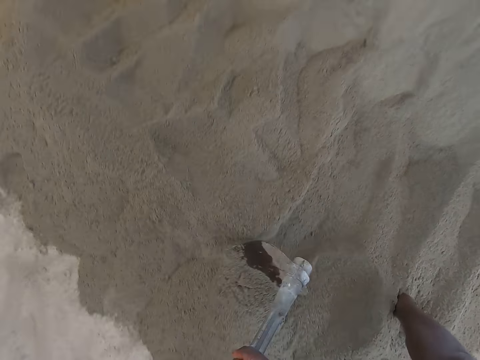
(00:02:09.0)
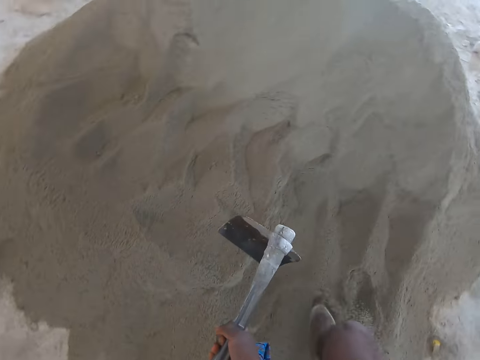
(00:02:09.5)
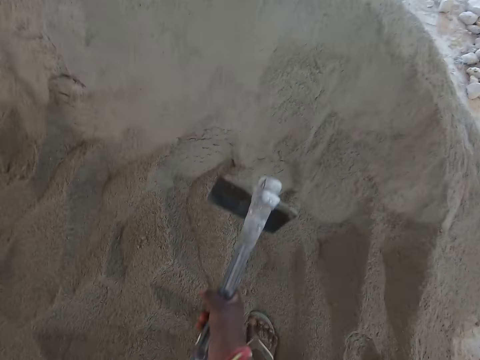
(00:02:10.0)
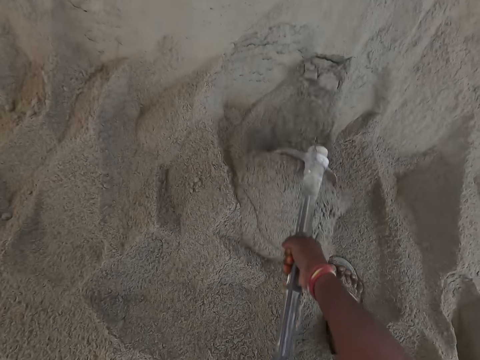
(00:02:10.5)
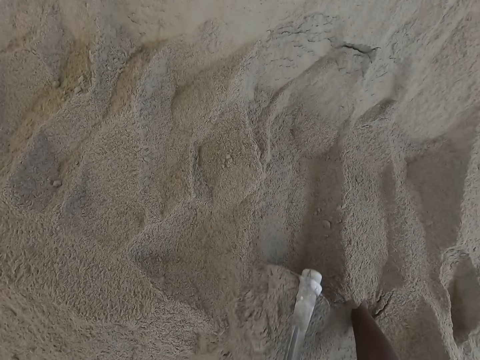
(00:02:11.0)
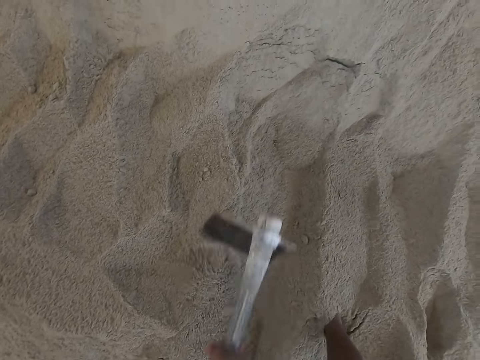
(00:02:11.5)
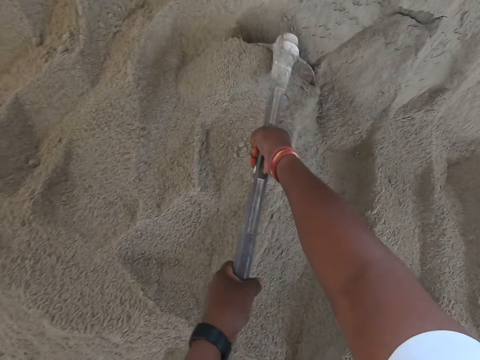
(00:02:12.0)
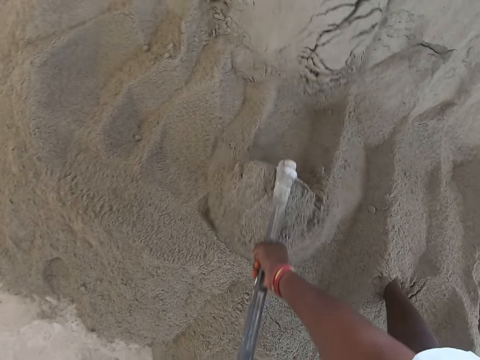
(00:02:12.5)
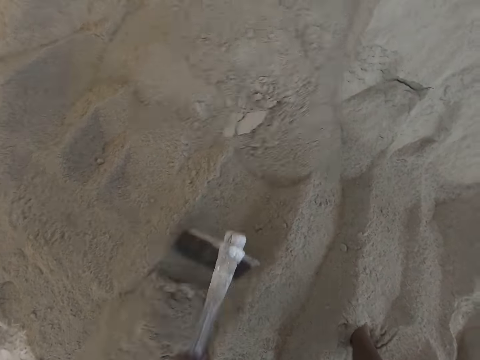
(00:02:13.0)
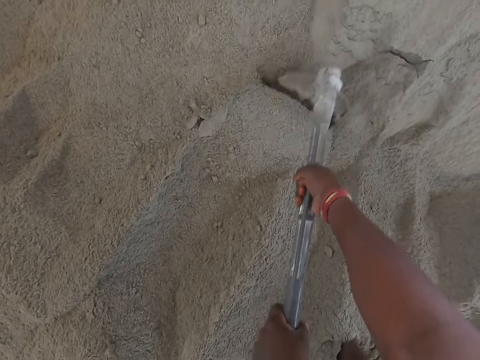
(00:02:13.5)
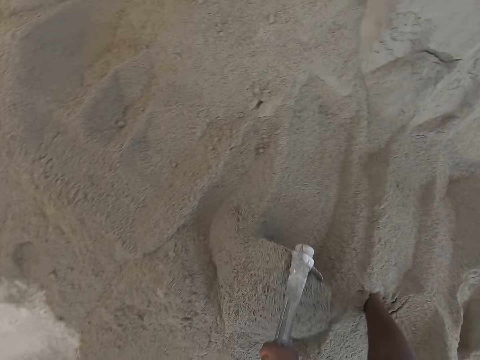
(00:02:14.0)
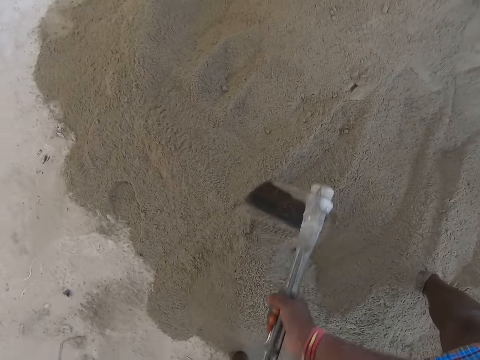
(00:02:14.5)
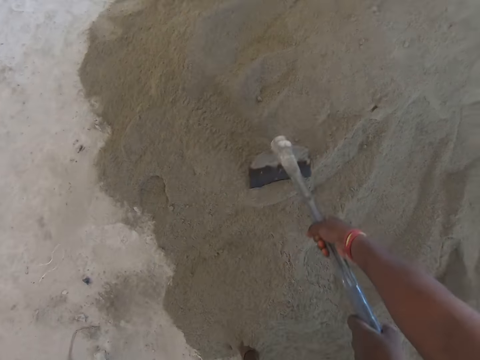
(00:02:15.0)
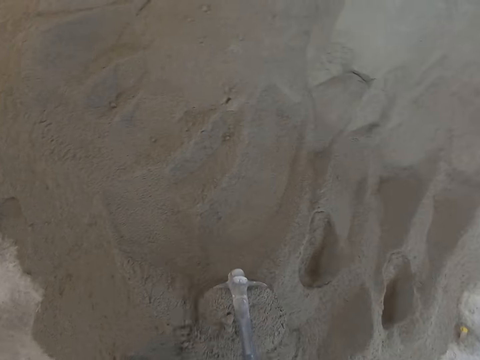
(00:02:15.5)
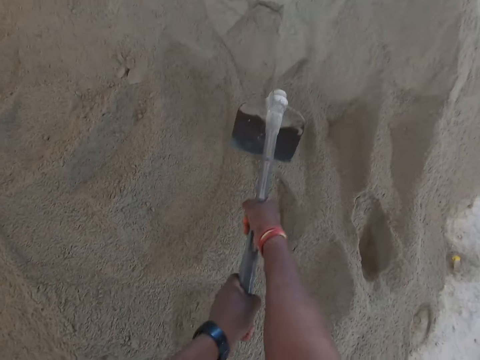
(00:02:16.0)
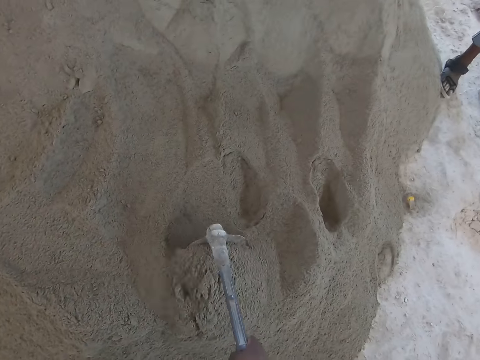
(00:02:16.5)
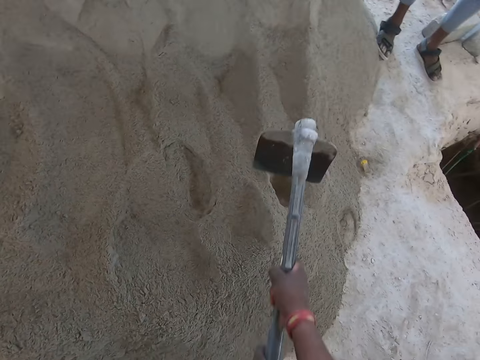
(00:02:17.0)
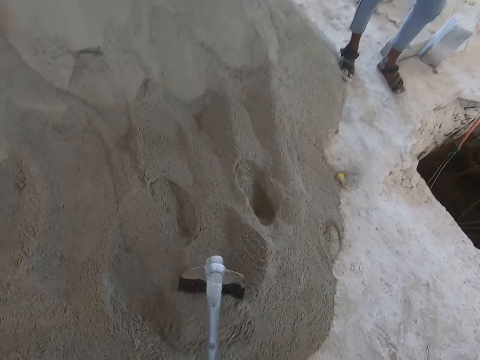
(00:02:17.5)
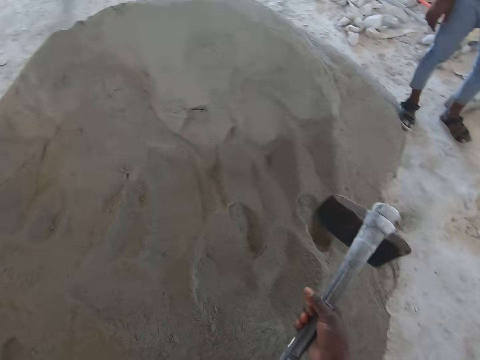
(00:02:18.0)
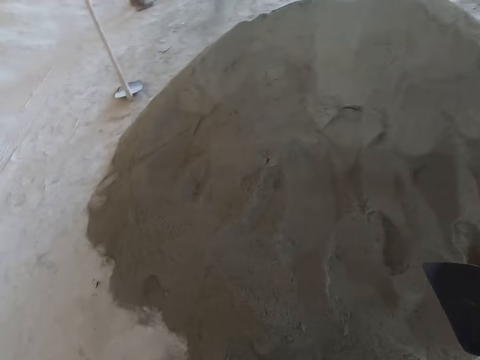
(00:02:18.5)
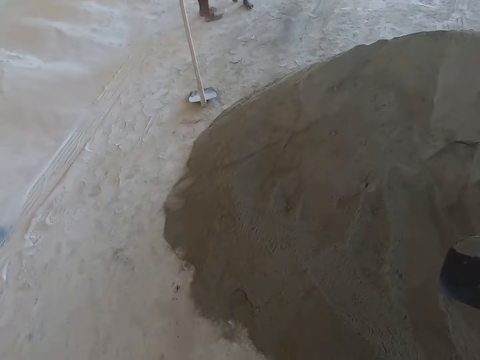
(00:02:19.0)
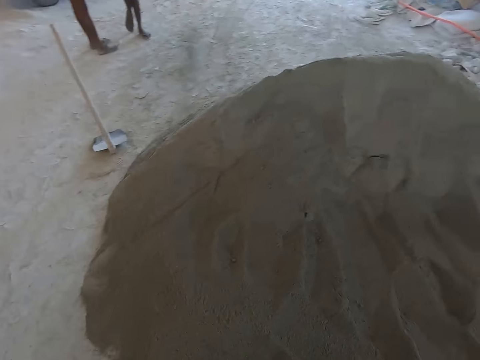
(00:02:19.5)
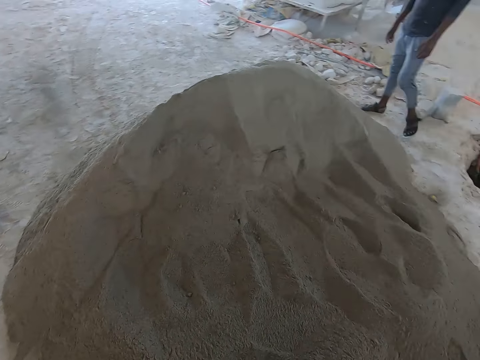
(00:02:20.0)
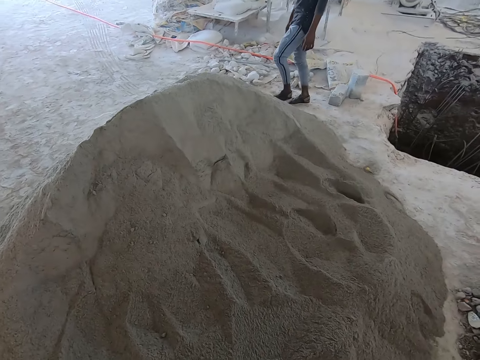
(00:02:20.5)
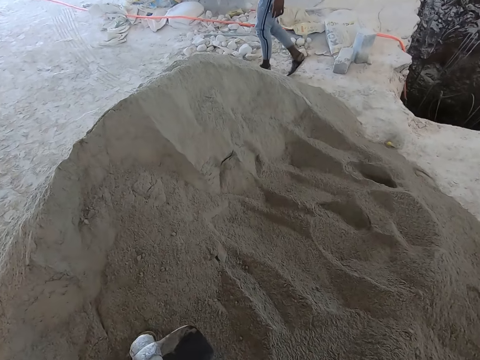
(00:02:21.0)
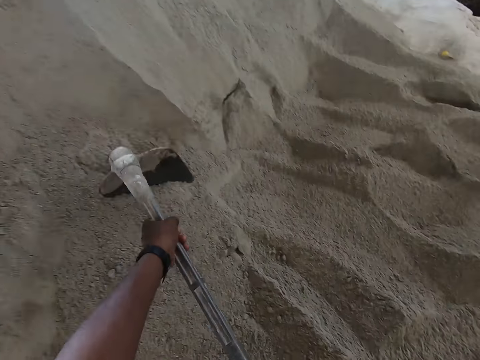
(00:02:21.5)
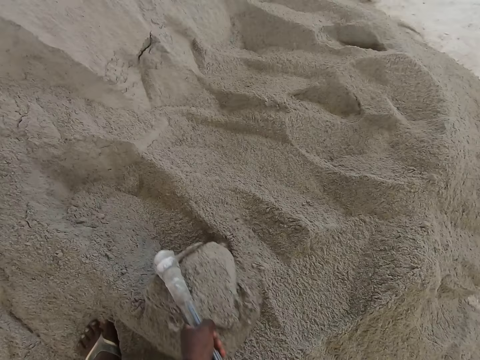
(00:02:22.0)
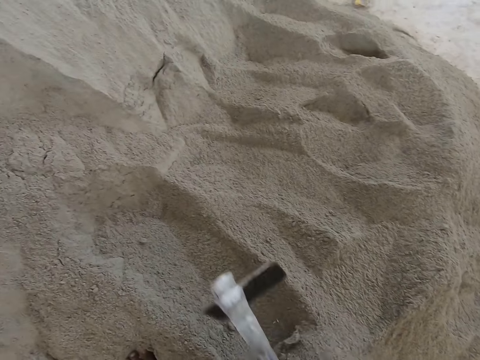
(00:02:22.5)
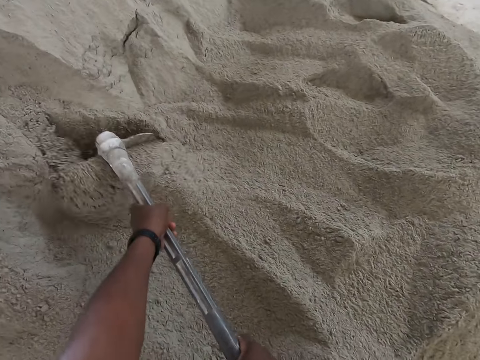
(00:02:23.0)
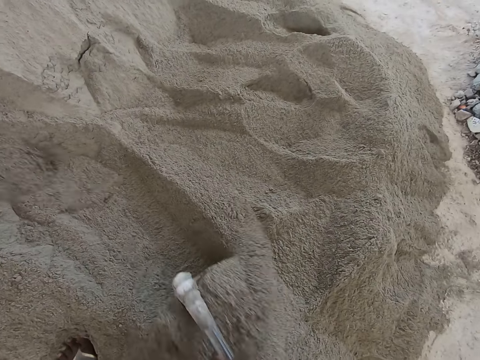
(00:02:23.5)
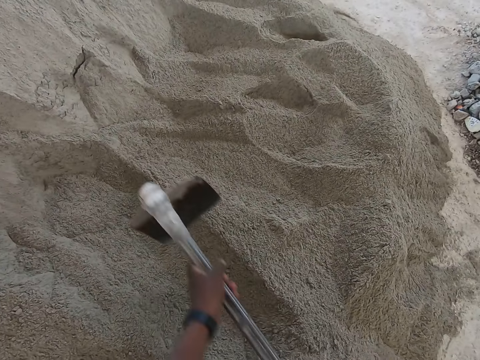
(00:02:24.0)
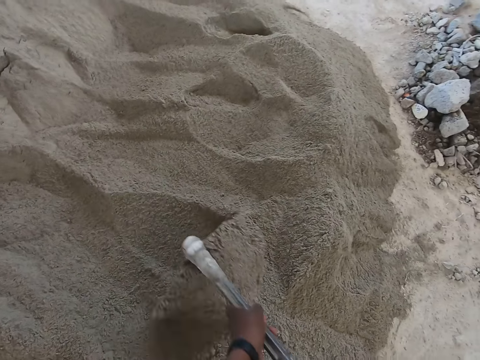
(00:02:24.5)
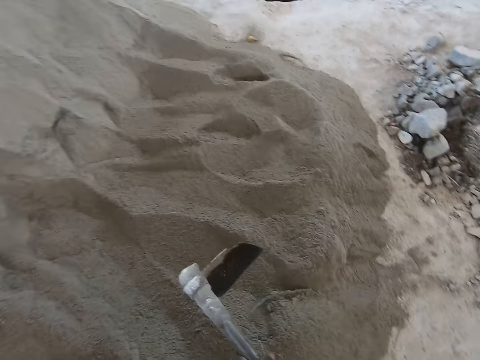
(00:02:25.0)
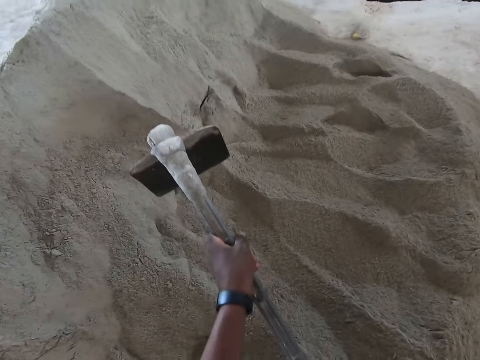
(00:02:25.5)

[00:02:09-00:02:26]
The camera wearer walks near the cement. A man walks at the construction site. The camera wearer moves the cement with the hoe.

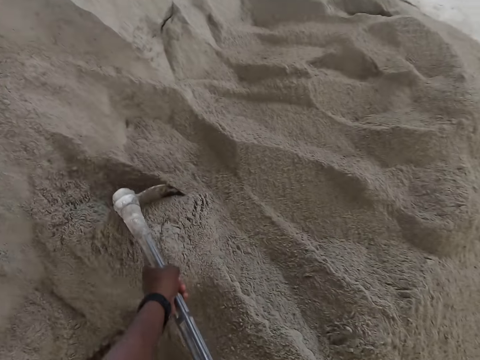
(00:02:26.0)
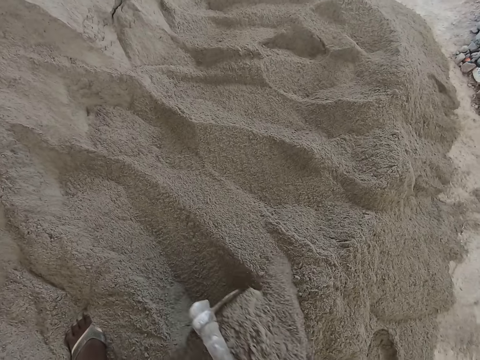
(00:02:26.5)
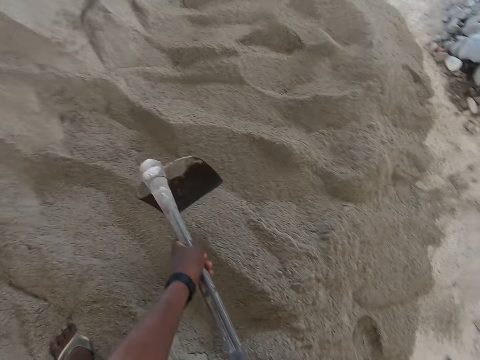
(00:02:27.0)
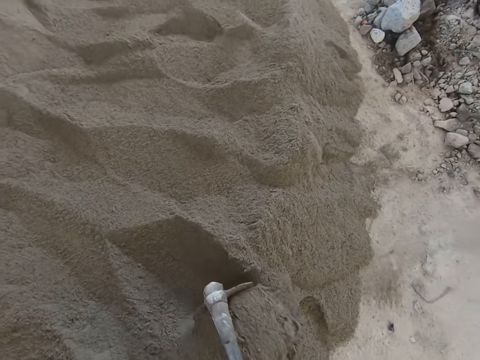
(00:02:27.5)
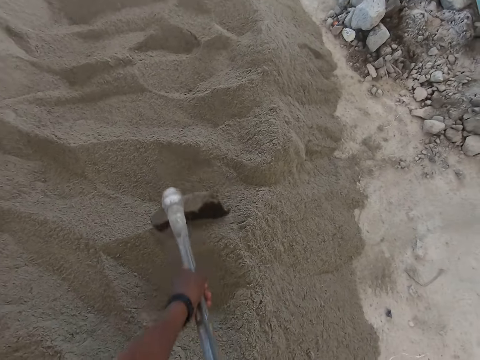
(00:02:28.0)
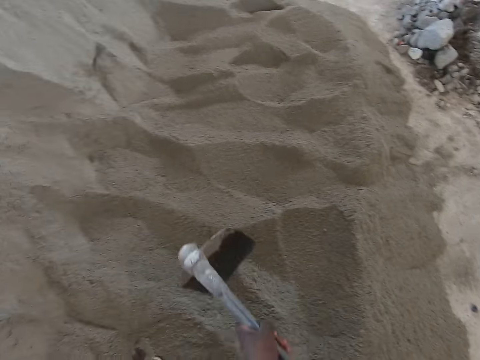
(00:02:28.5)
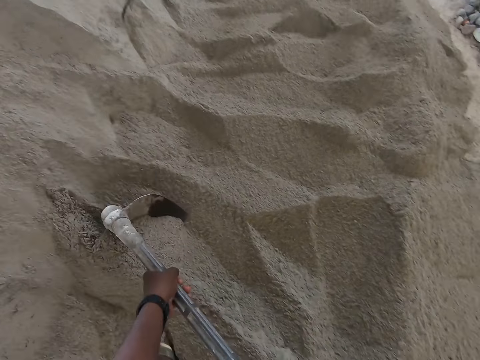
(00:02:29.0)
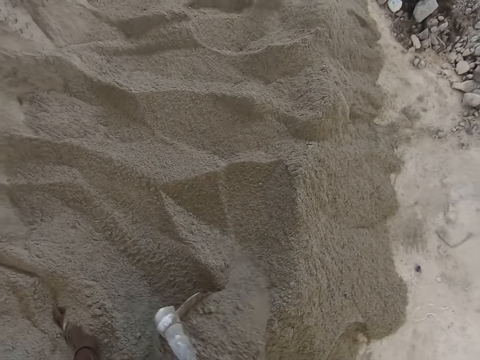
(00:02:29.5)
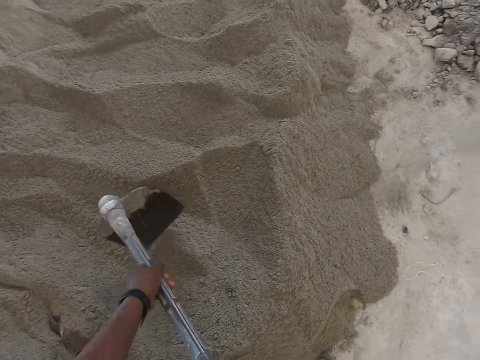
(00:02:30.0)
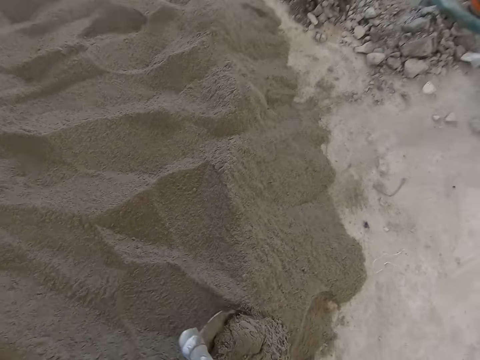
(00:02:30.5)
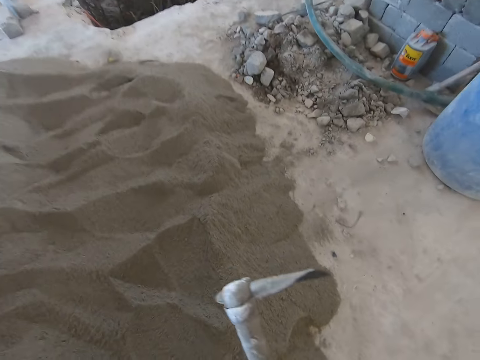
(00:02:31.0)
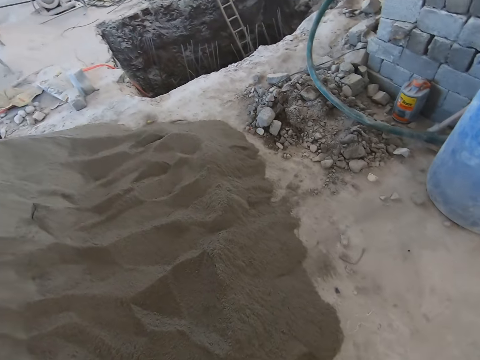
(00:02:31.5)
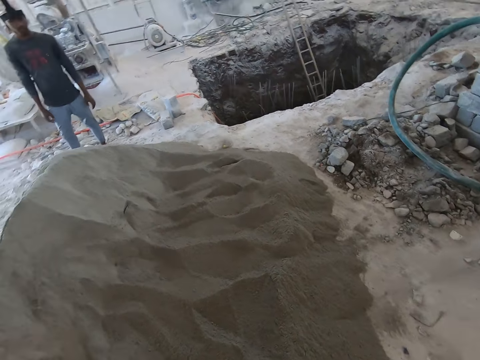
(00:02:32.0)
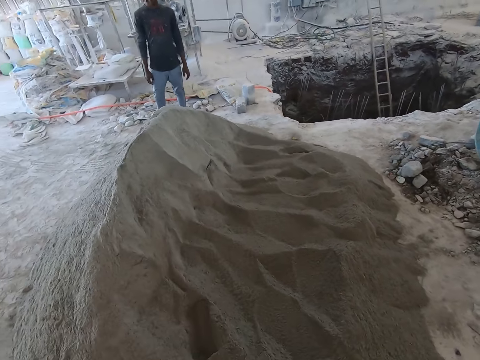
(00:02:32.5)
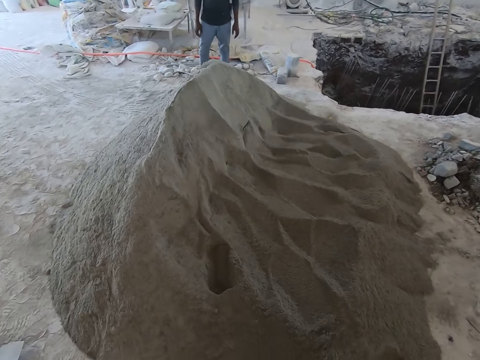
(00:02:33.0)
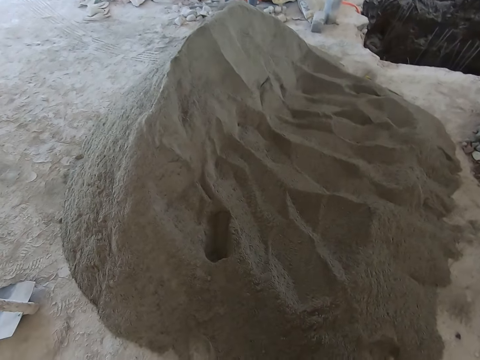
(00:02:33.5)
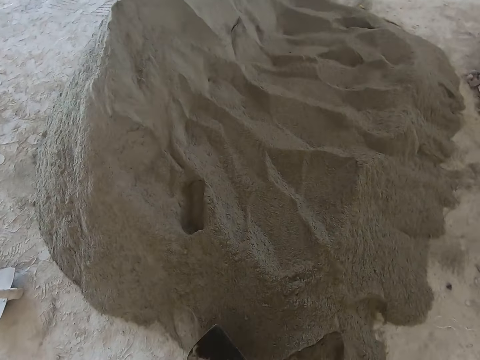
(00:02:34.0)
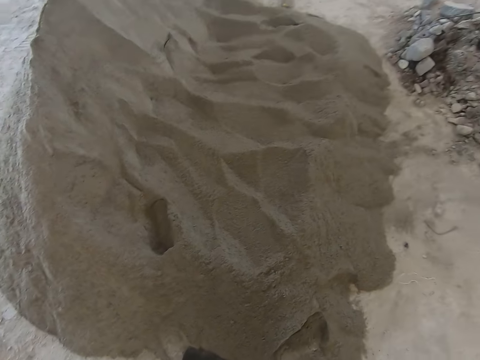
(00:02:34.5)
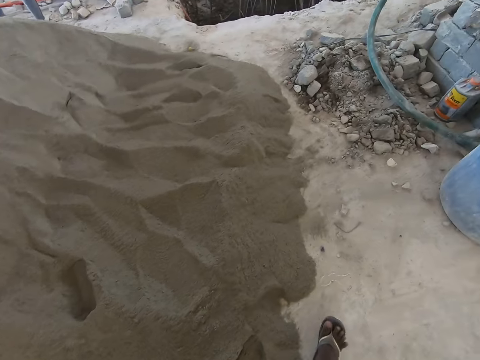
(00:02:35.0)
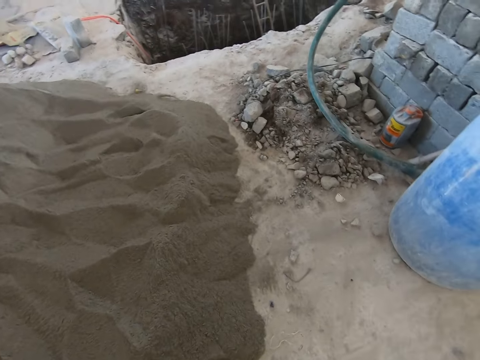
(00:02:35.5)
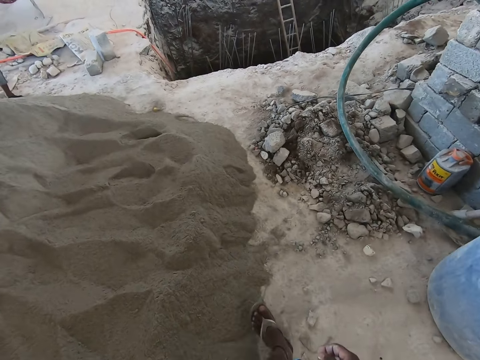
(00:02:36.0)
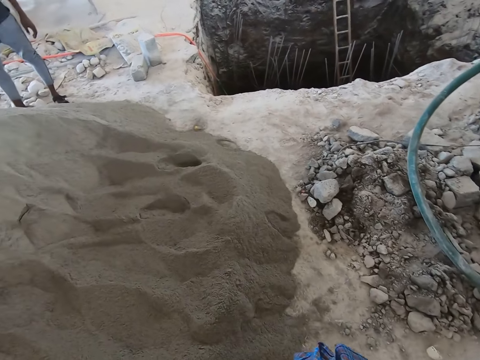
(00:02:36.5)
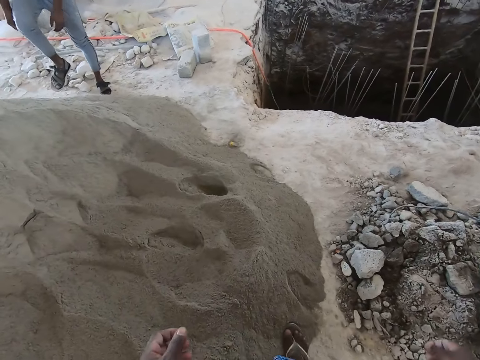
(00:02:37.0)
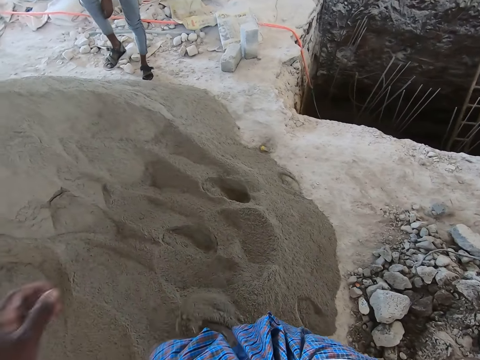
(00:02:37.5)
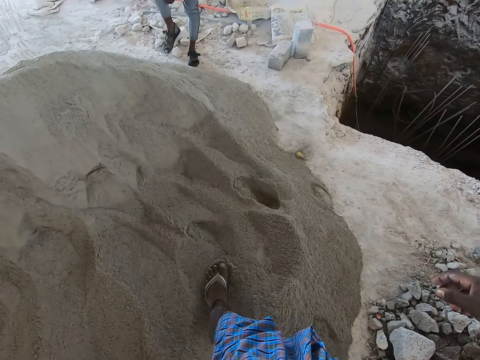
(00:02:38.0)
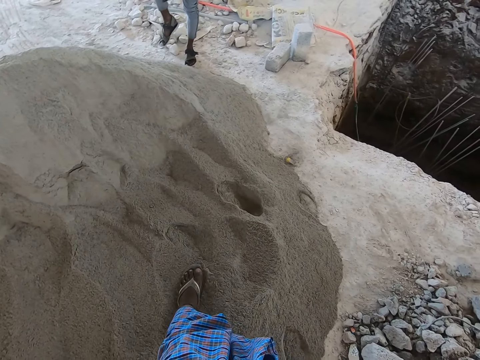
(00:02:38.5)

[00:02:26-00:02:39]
The camera wearer holds the hoe. He places the hoe on the floor with his left hand. He walks near the cement. He spreads the sand on the floor with his left leg. A man adjusts the trouser.
